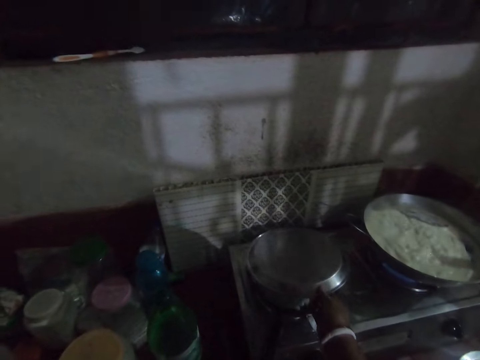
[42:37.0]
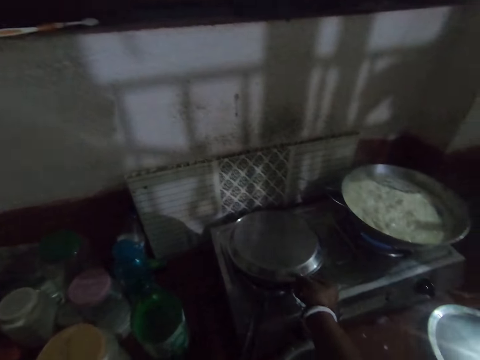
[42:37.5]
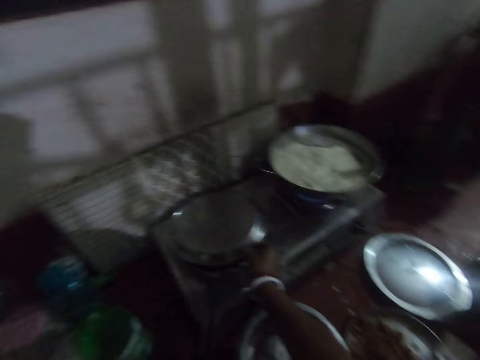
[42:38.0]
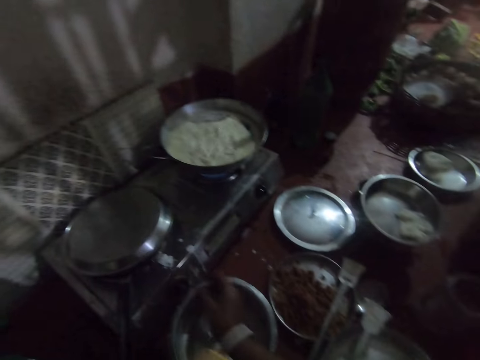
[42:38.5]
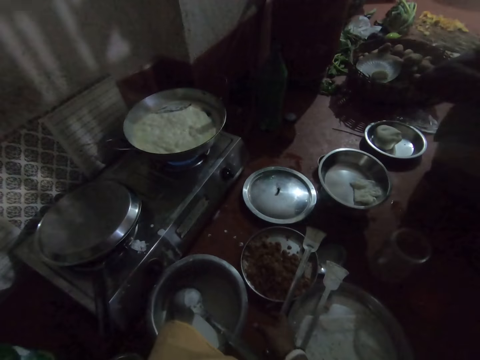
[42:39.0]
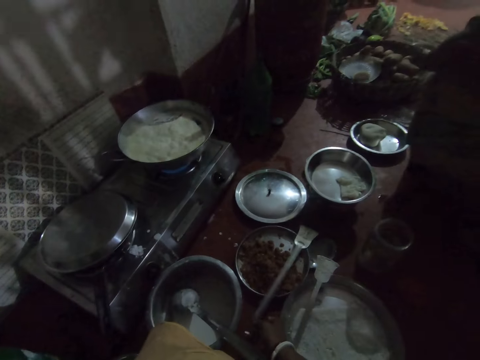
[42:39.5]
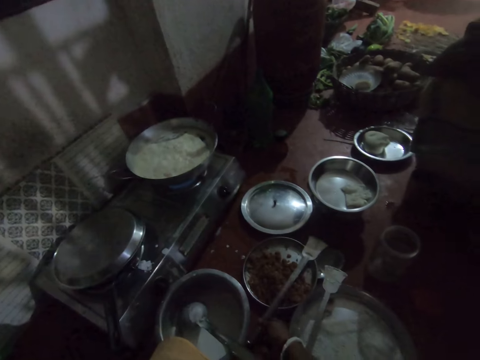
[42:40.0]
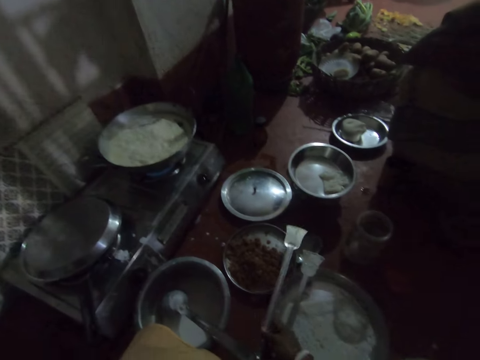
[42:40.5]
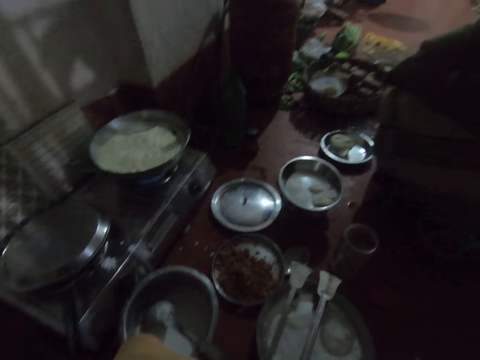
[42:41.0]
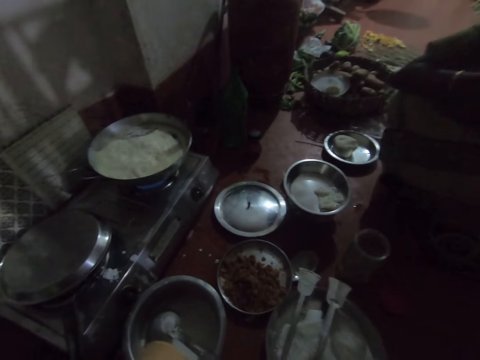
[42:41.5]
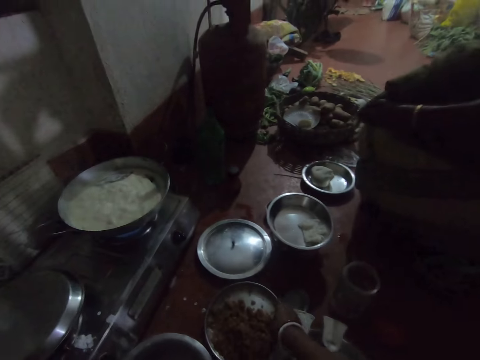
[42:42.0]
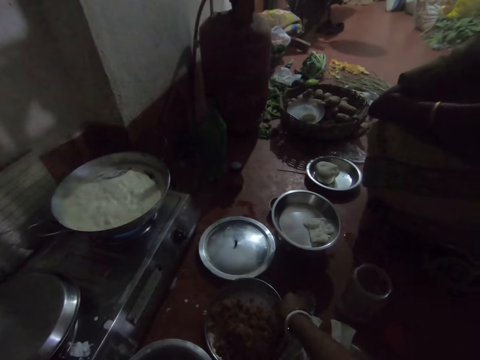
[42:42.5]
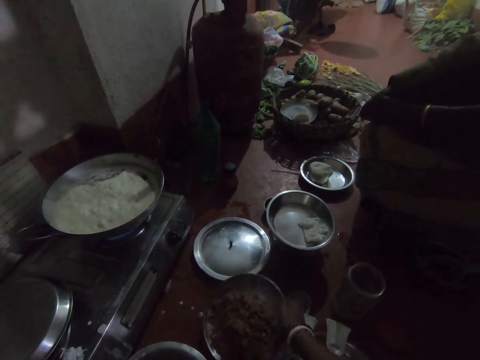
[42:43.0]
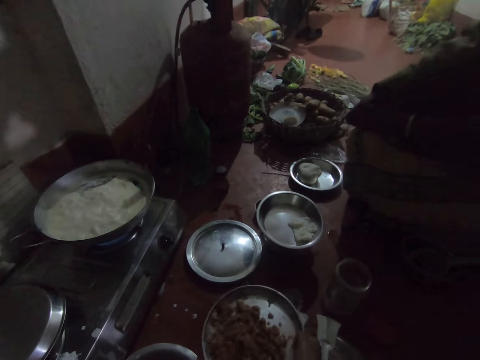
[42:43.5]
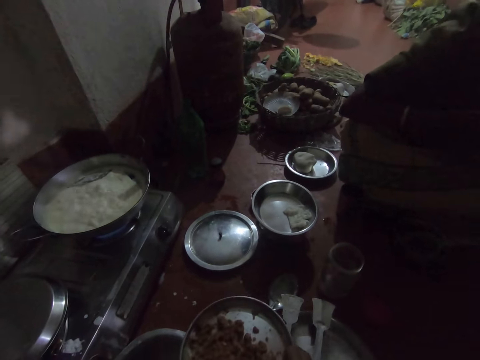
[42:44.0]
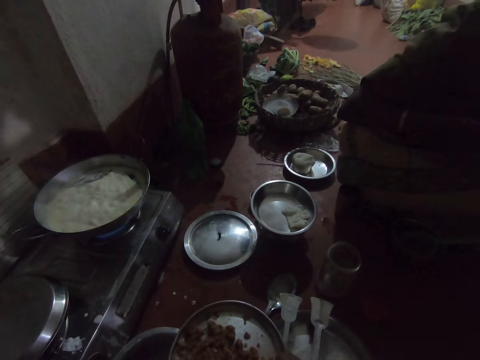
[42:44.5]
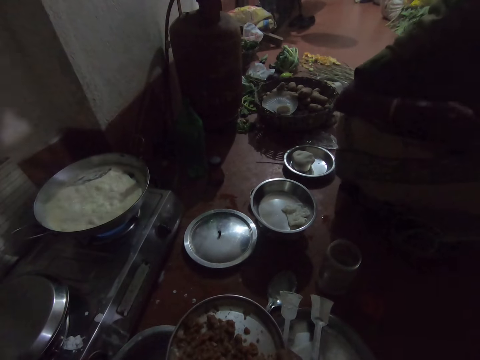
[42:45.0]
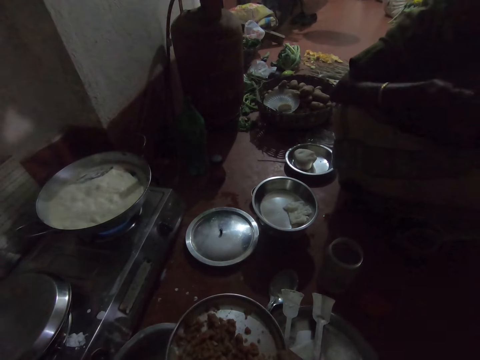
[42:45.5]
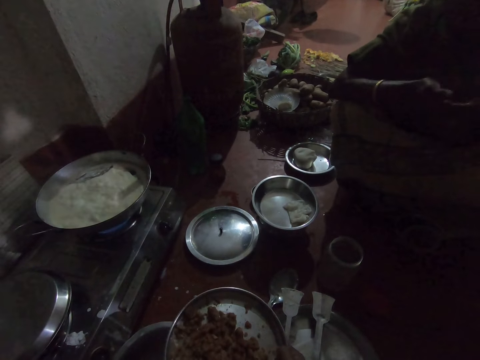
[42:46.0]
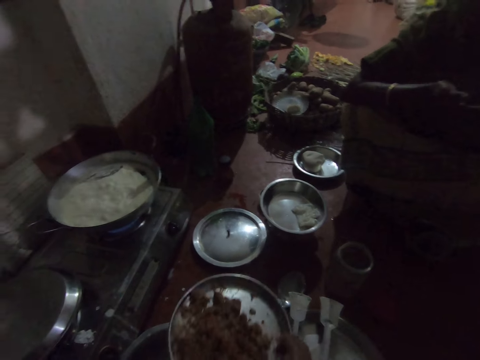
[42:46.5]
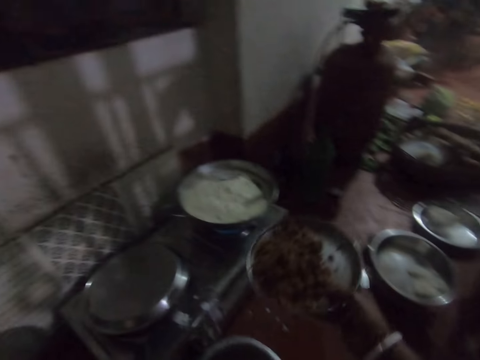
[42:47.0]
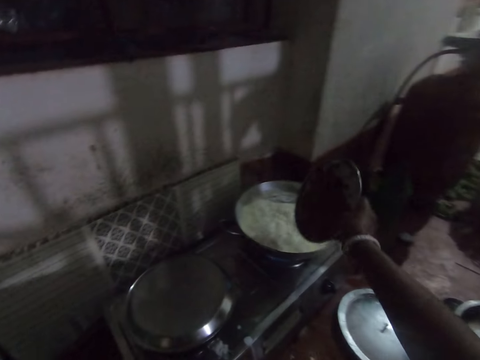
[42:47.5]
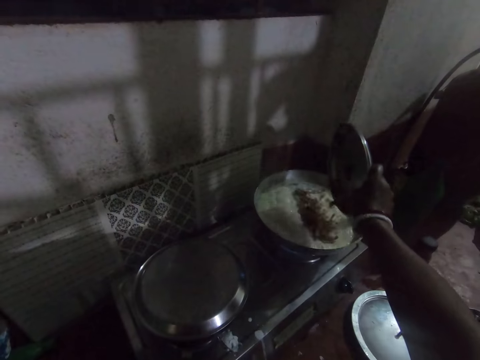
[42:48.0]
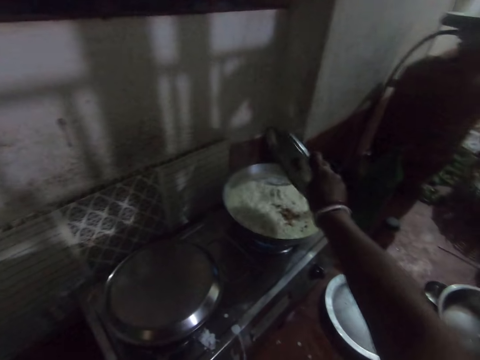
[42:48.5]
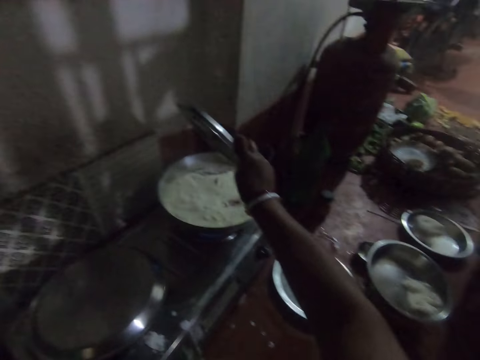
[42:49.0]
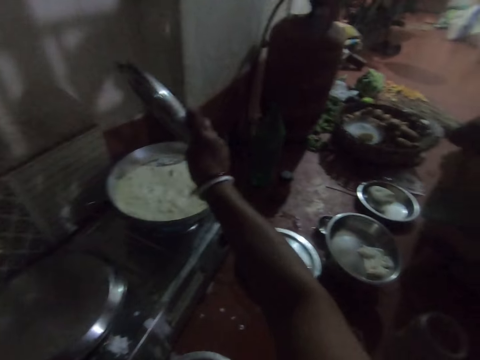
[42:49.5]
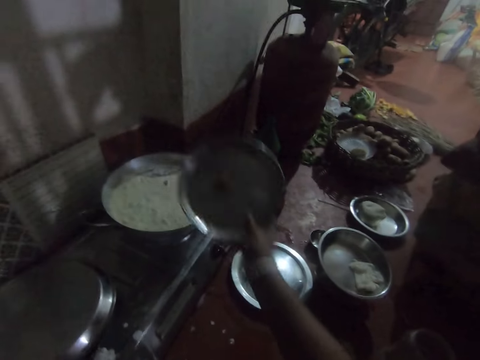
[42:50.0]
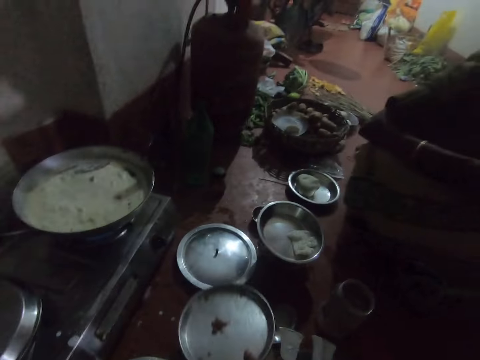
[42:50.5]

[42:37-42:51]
The camera wearer covers the pan with the tray with her right hand. She moves the spatula. She transfers the spoon on the tray to the bowl with her right hand. She holds the plate. She picks up the tray with her right hand. She speaks to a woman. The woman responds to the camera wearer. The camera wearer pours some vegetables in the tray into the pot on the gas cooker. She converses with the woman.

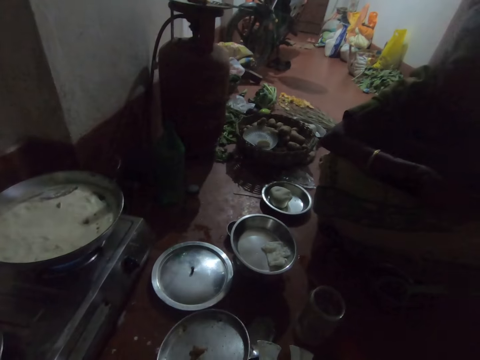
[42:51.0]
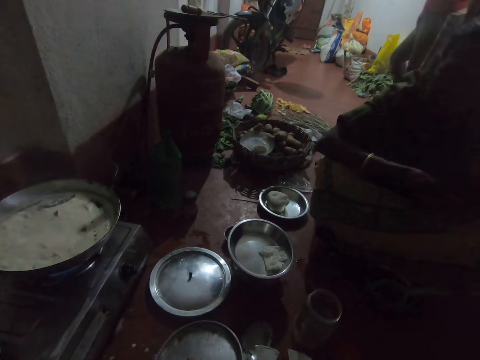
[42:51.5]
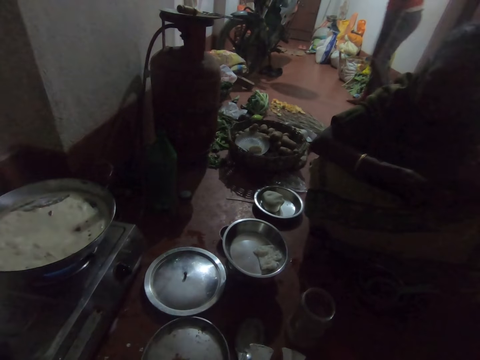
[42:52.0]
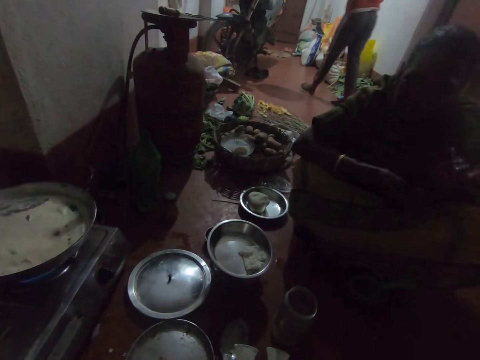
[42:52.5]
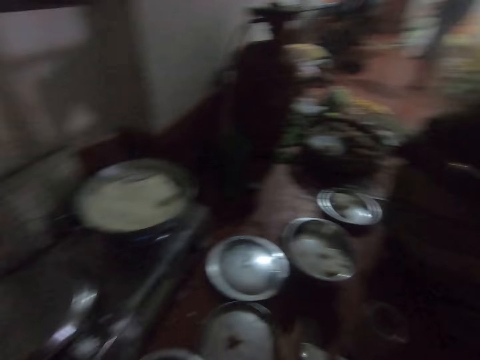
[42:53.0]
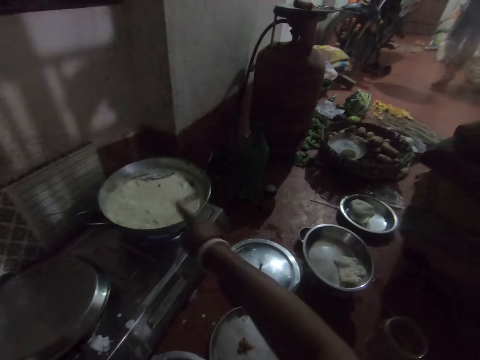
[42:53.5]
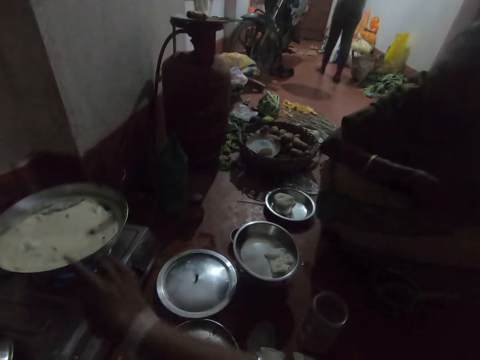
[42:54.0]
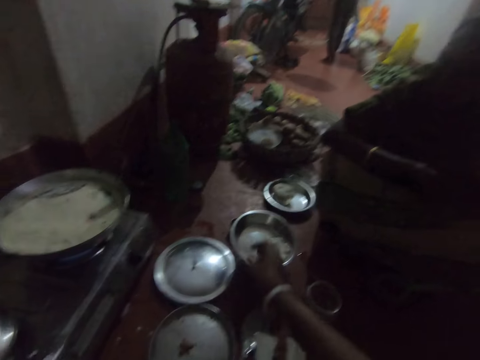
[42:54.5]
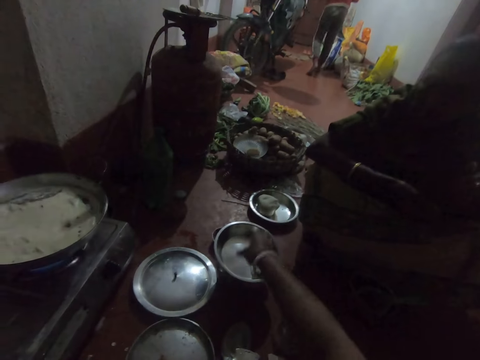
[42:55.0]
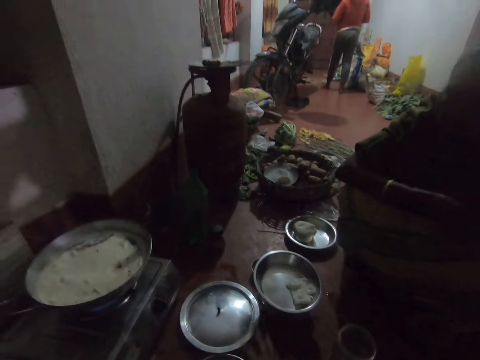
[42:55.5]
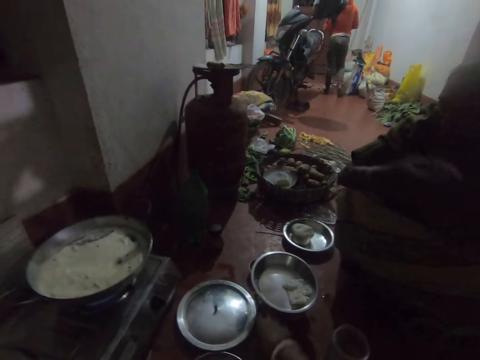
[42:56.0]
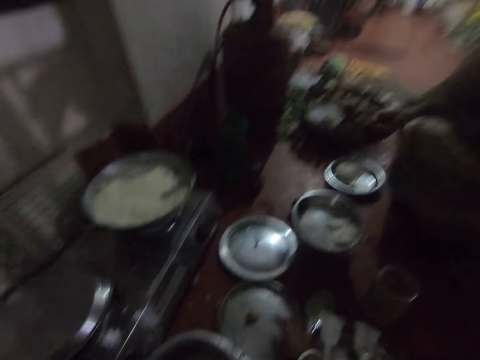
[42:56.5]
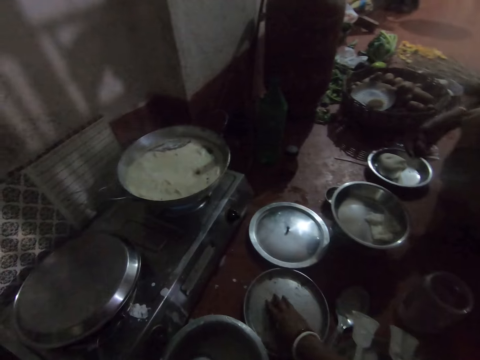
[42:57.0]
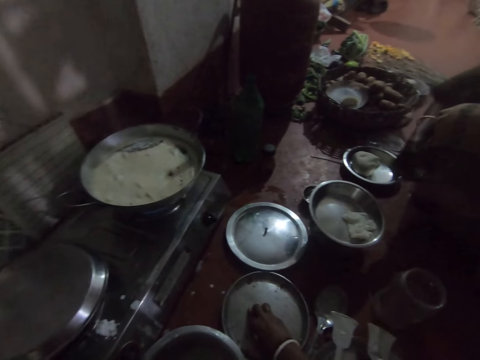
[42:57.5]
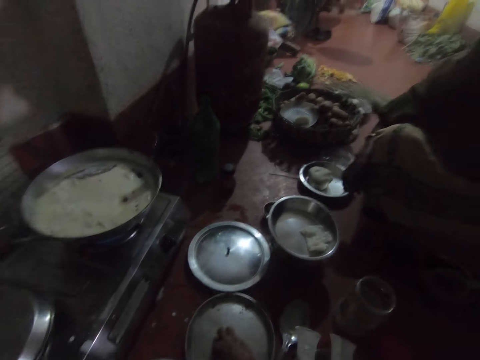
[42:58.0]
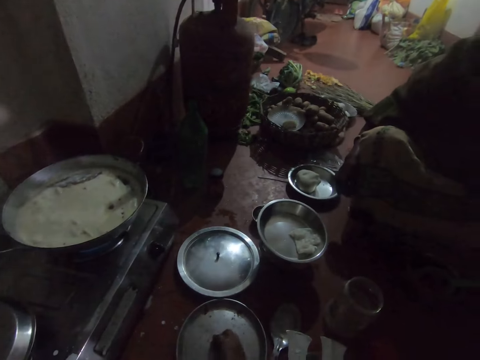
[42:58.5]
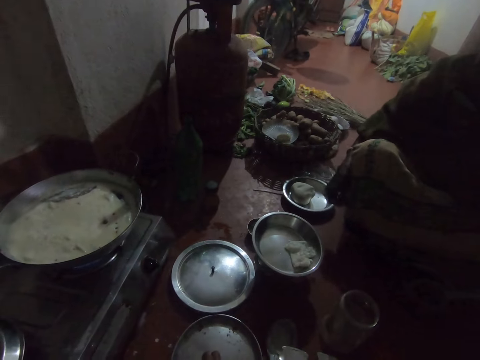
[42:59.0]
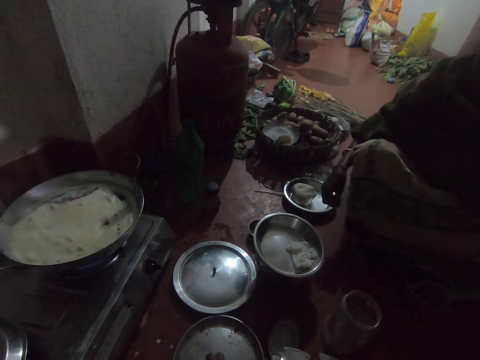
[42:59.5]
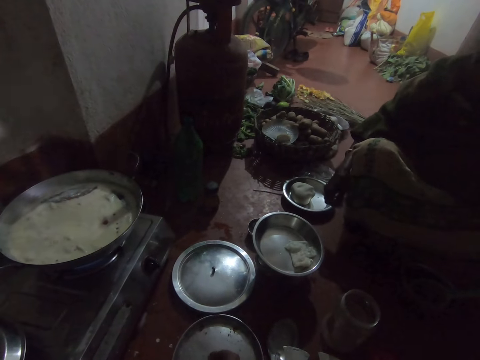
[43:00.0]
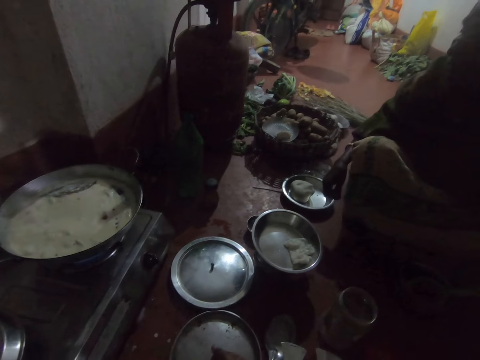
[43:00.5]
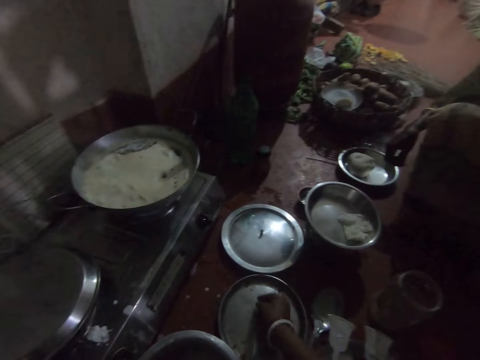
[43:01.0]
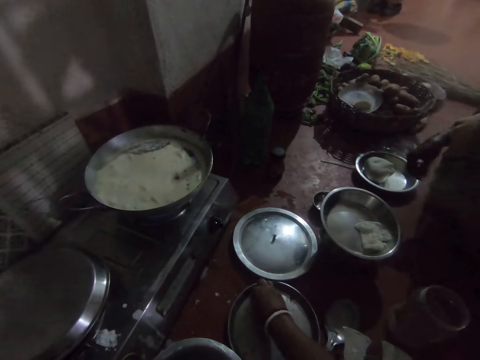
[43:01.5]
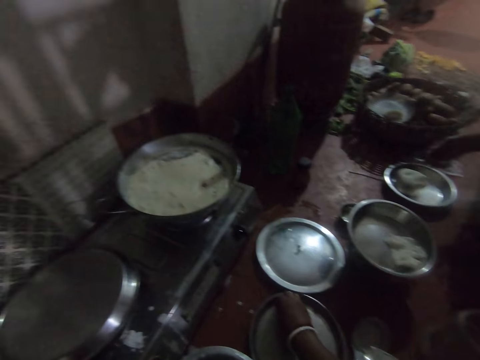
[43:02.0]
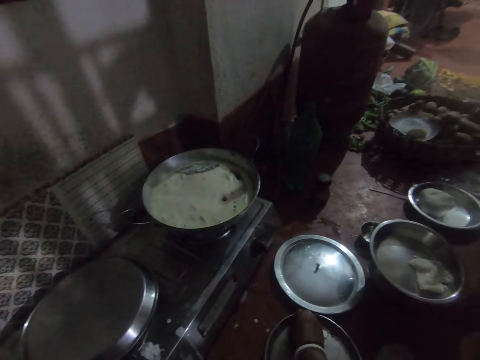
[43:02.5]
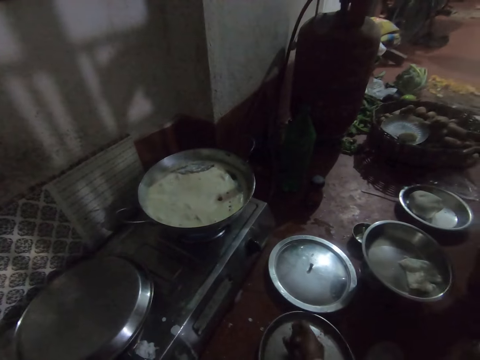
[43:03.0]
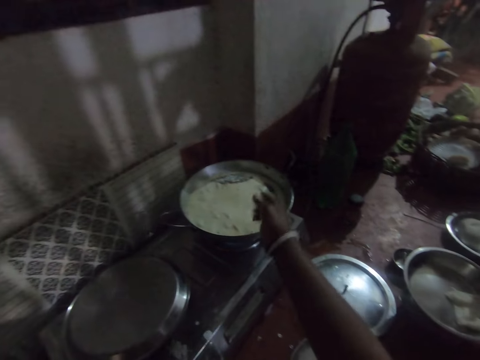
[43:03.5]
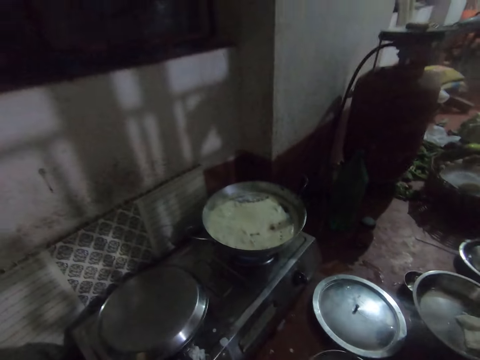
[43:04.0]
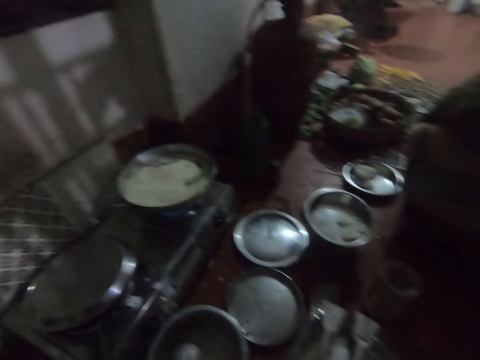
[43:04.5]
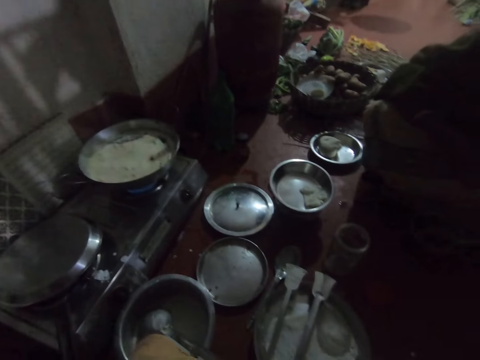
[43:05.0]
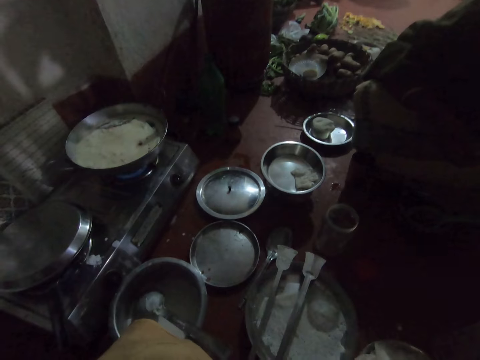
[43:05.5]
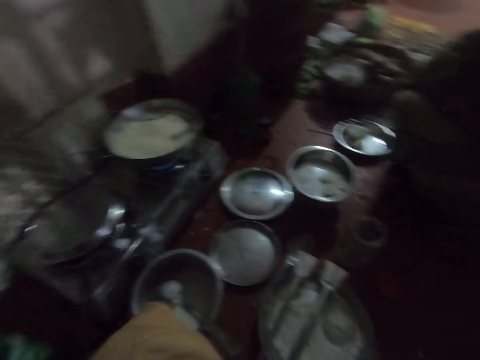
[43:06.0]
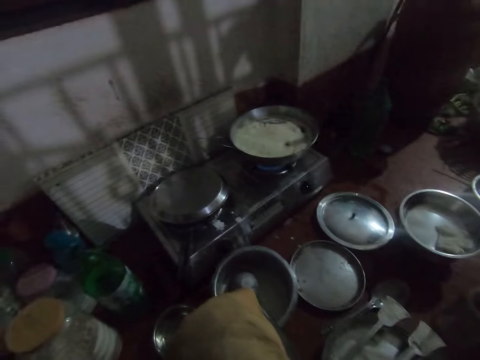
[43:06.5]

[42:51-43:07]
The camera wearer drops the tray on the floor with her right hand. A woman walks into the kitchen. The camera wearer talks to another woman. A girl walks away. The camera wearer points at the pot on the gas cooker. She interacts with the other woman. The other woman responds to the camera wearer. The camera wearer makes a sound. The other woman converses with the camera wearer. The camera wearer picks up something on the plate. She converses with the other woman. She touches the tray on the floor with her right hand. She drops some vegetables into the pot on the gas cooker with her right hand. She looks around.
